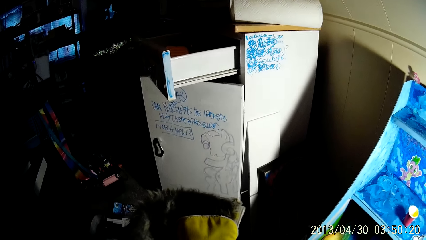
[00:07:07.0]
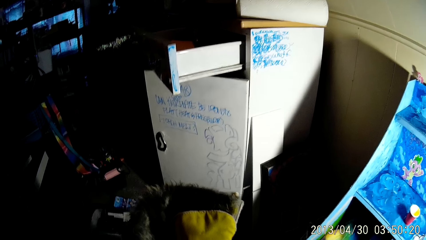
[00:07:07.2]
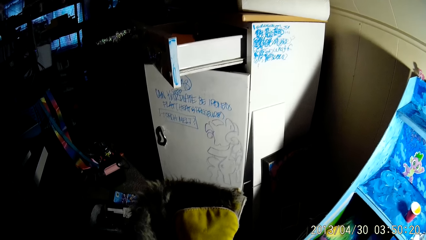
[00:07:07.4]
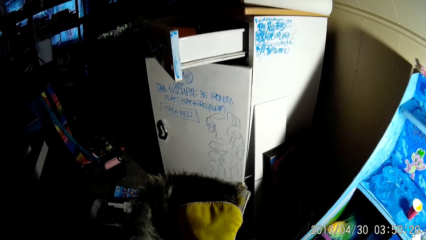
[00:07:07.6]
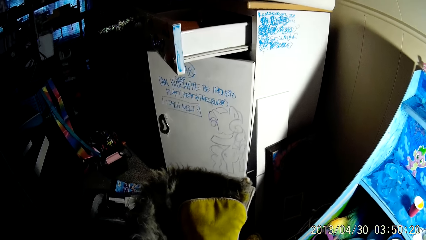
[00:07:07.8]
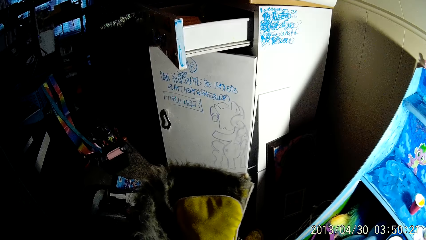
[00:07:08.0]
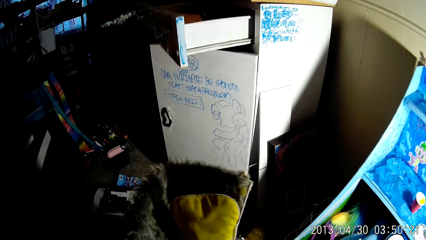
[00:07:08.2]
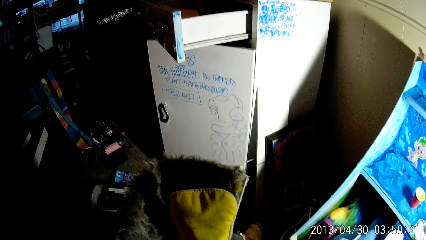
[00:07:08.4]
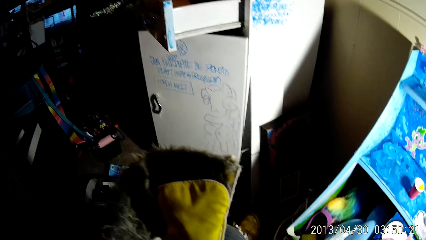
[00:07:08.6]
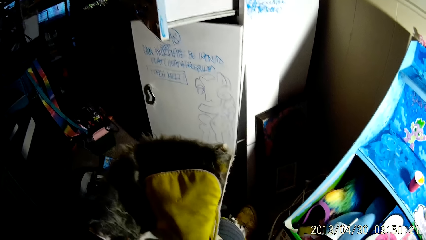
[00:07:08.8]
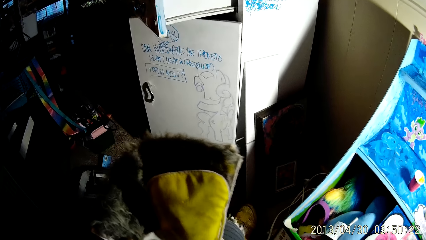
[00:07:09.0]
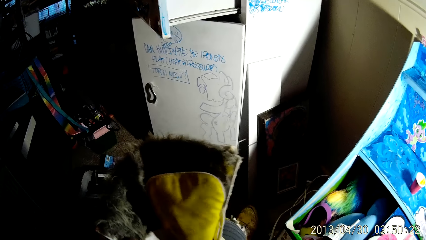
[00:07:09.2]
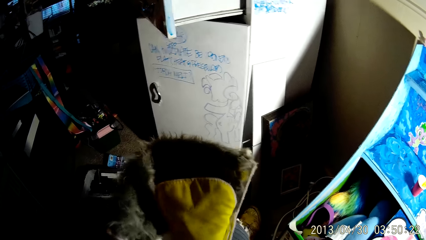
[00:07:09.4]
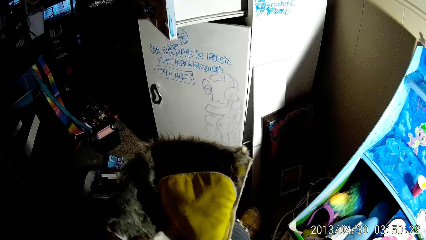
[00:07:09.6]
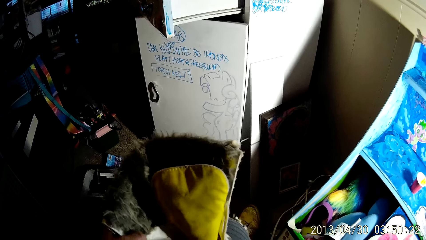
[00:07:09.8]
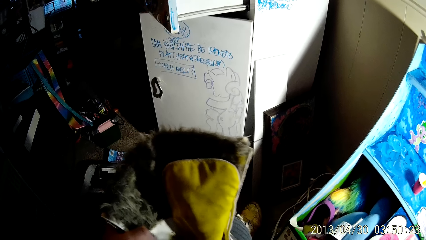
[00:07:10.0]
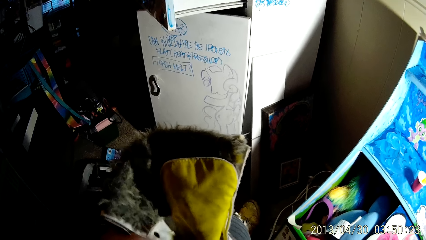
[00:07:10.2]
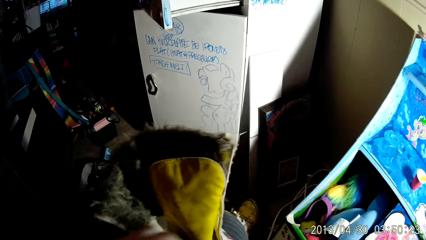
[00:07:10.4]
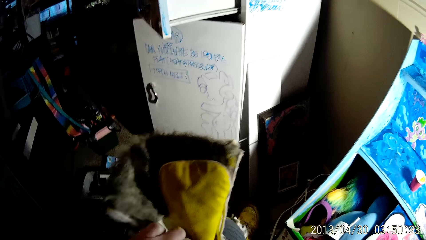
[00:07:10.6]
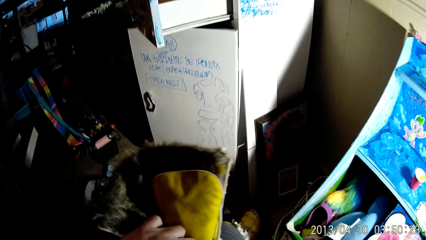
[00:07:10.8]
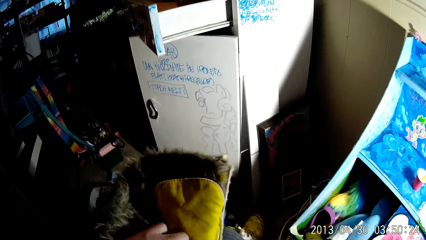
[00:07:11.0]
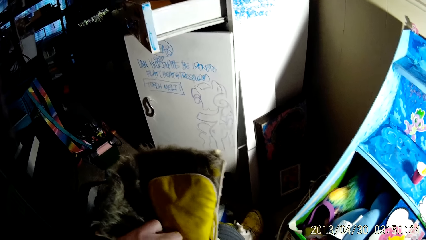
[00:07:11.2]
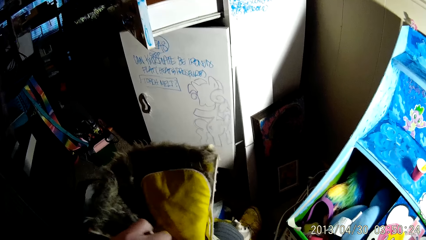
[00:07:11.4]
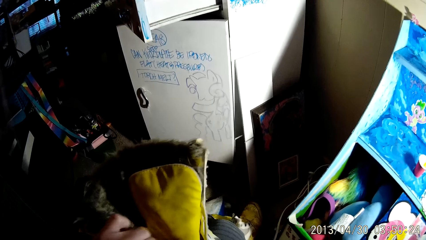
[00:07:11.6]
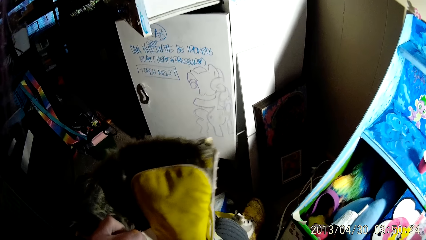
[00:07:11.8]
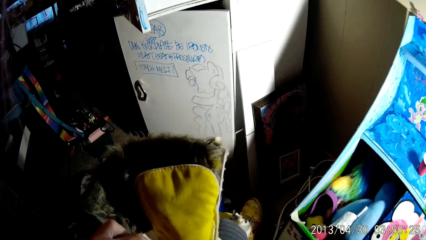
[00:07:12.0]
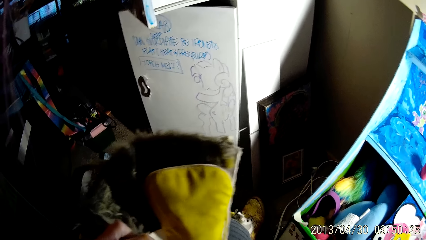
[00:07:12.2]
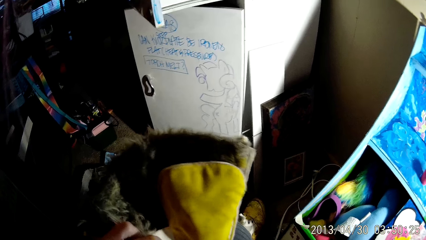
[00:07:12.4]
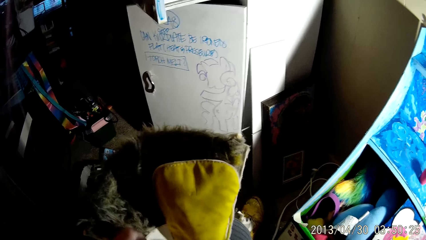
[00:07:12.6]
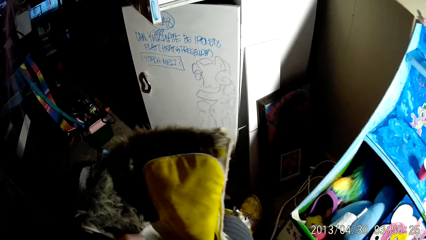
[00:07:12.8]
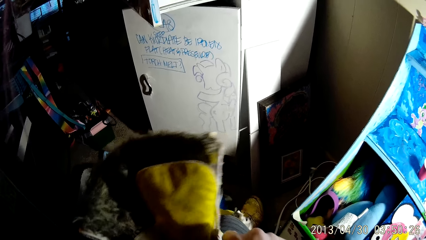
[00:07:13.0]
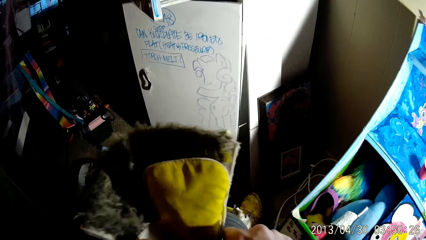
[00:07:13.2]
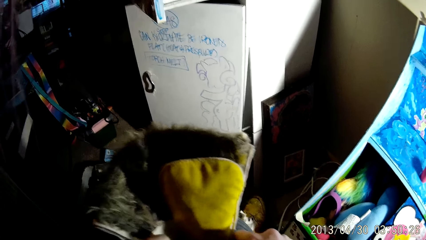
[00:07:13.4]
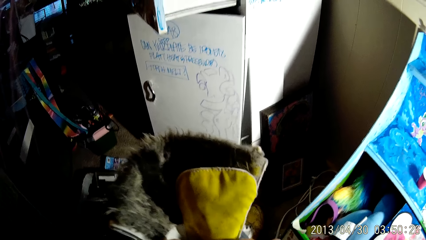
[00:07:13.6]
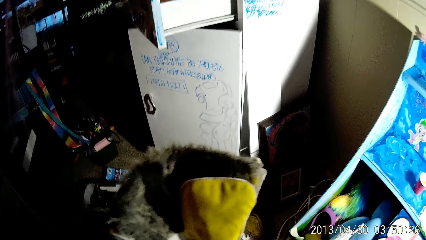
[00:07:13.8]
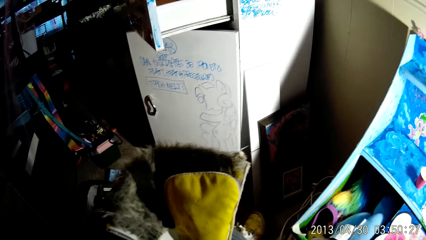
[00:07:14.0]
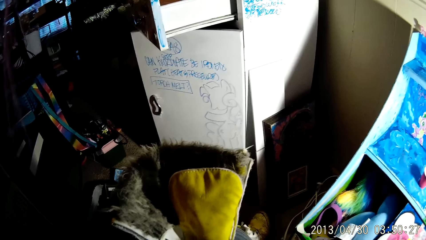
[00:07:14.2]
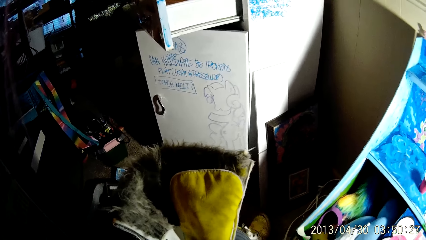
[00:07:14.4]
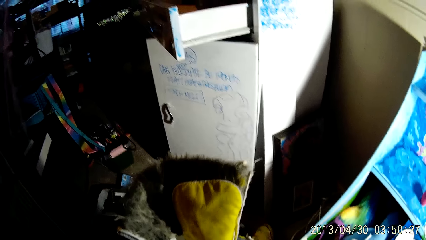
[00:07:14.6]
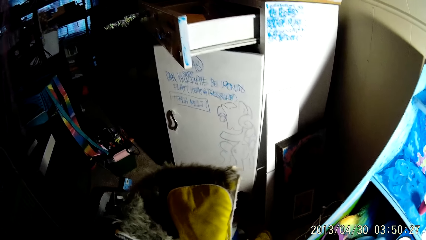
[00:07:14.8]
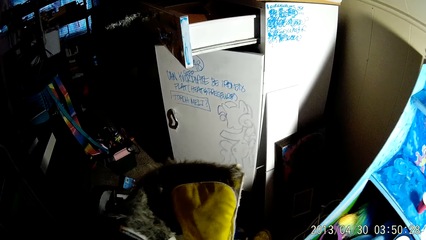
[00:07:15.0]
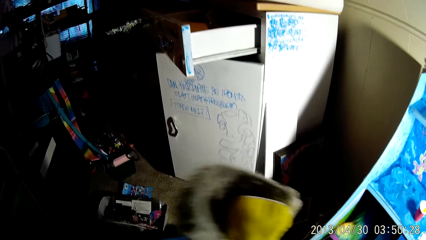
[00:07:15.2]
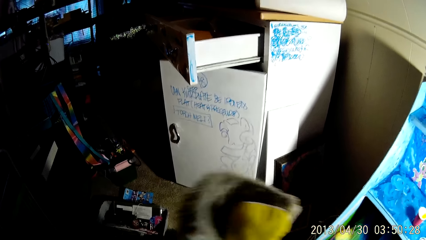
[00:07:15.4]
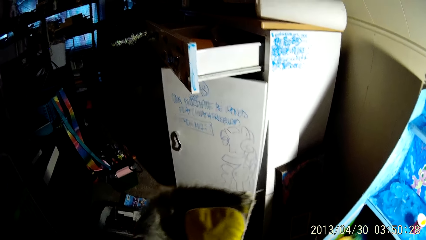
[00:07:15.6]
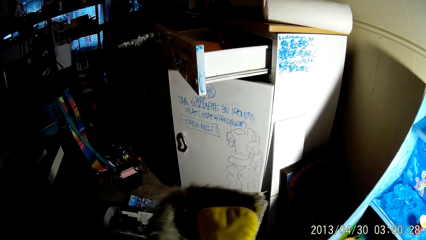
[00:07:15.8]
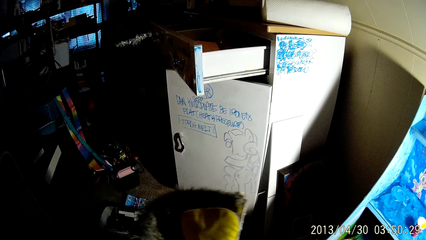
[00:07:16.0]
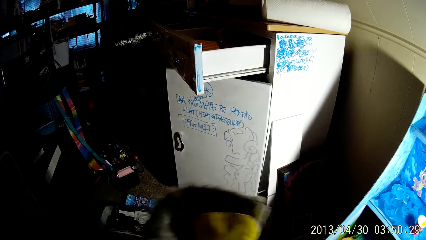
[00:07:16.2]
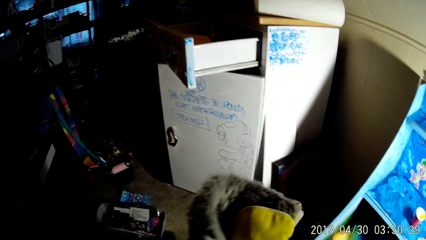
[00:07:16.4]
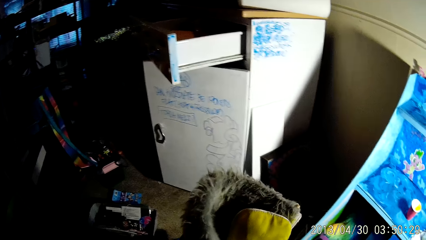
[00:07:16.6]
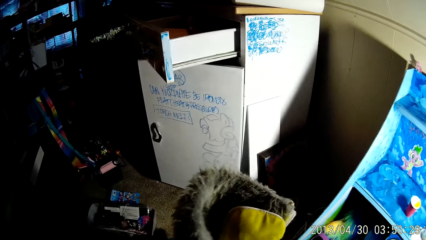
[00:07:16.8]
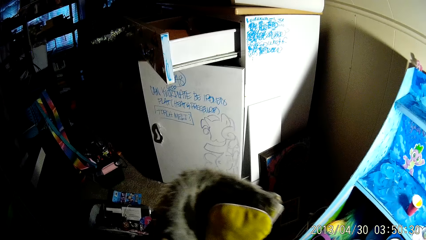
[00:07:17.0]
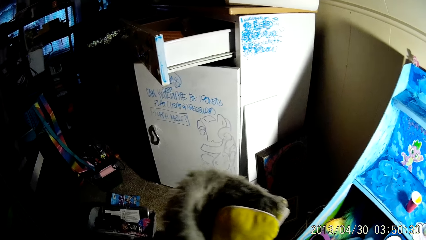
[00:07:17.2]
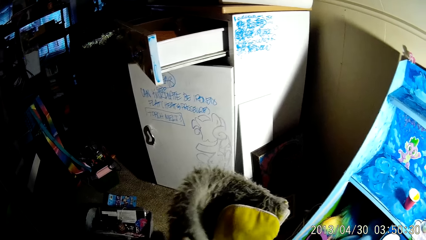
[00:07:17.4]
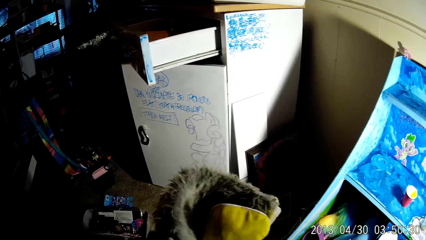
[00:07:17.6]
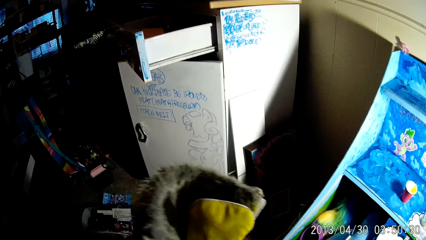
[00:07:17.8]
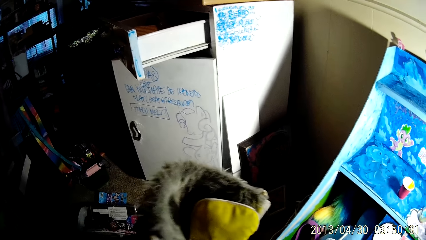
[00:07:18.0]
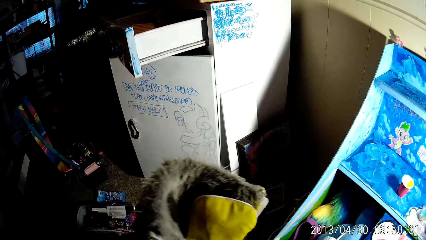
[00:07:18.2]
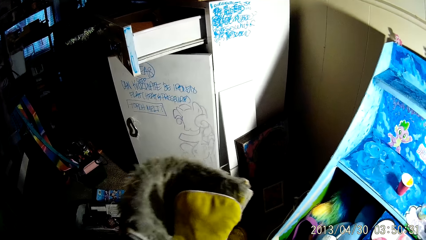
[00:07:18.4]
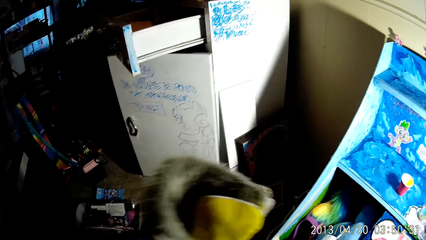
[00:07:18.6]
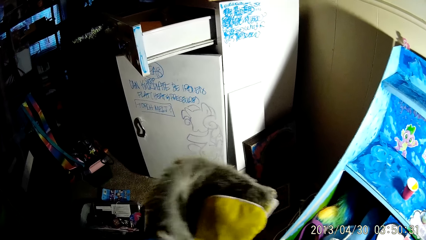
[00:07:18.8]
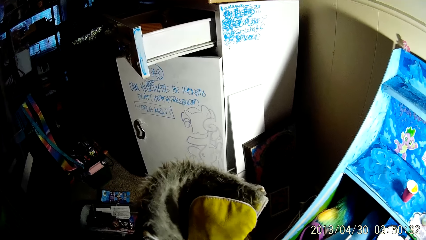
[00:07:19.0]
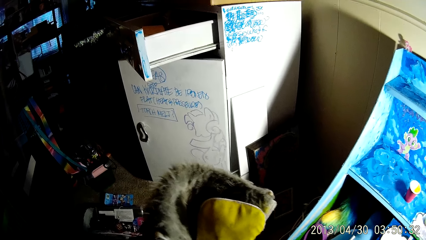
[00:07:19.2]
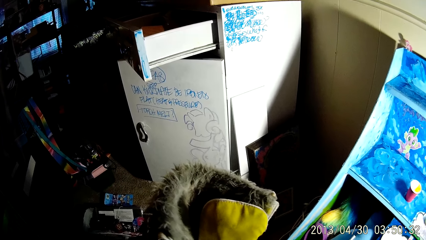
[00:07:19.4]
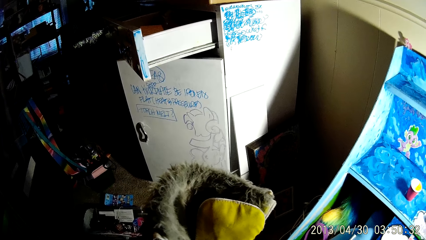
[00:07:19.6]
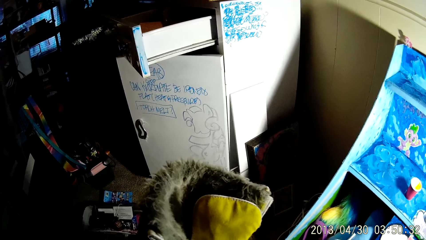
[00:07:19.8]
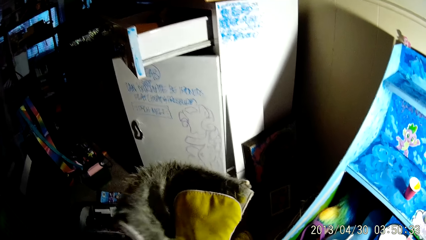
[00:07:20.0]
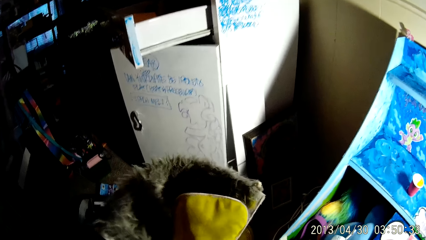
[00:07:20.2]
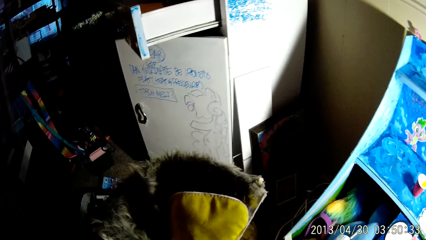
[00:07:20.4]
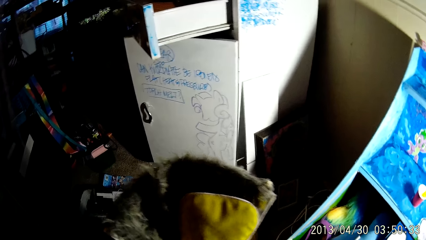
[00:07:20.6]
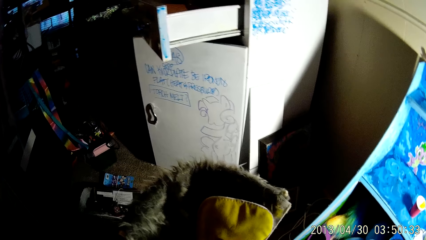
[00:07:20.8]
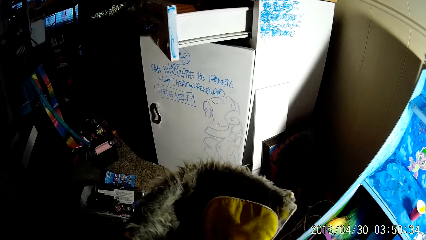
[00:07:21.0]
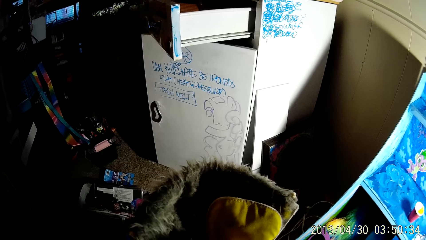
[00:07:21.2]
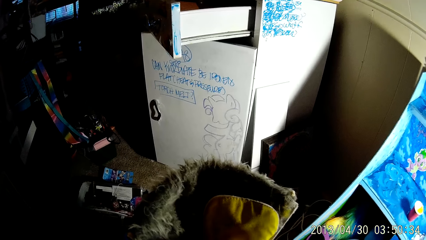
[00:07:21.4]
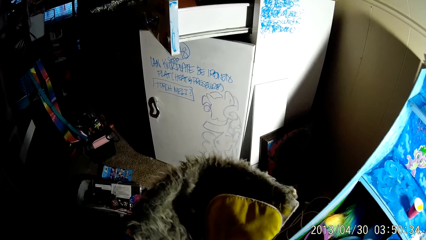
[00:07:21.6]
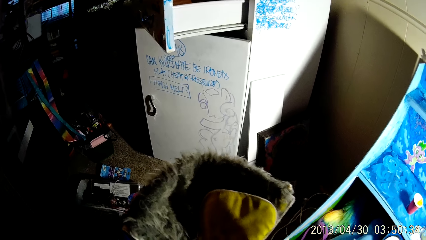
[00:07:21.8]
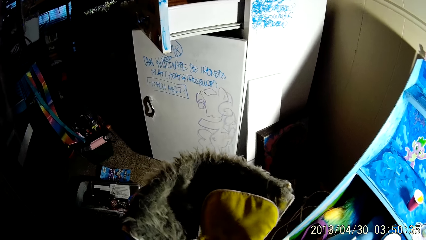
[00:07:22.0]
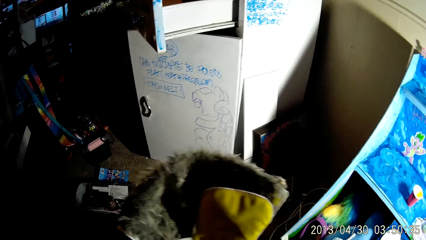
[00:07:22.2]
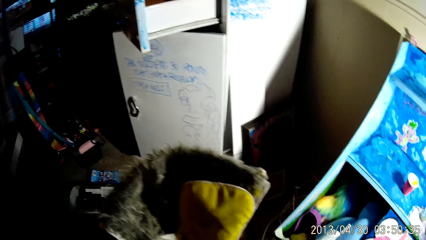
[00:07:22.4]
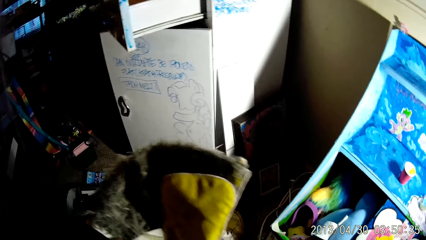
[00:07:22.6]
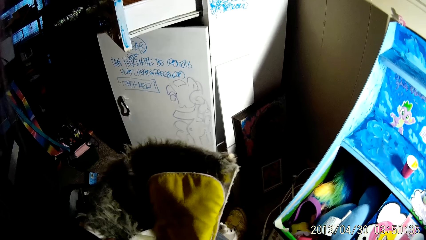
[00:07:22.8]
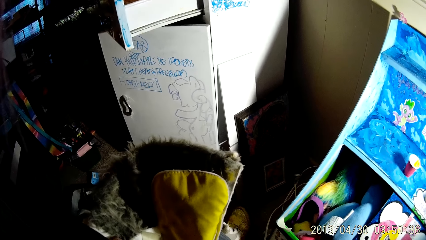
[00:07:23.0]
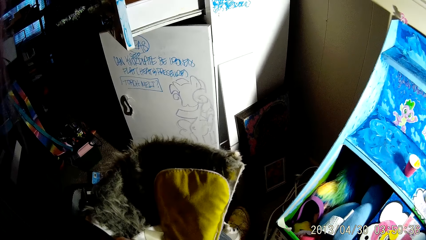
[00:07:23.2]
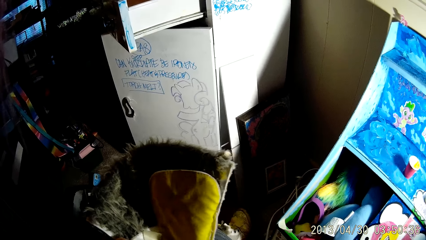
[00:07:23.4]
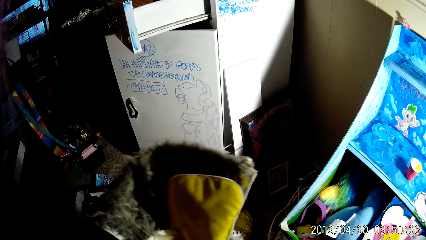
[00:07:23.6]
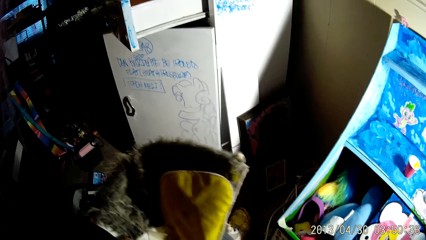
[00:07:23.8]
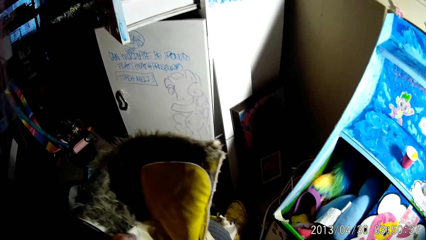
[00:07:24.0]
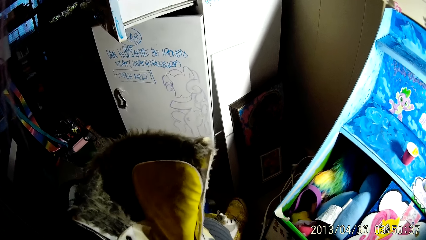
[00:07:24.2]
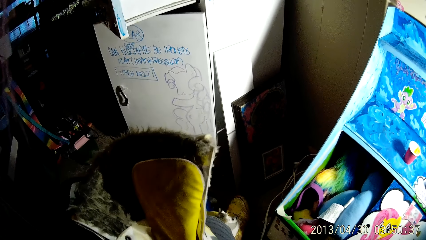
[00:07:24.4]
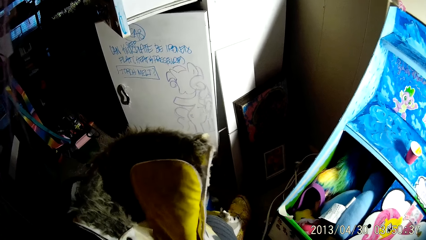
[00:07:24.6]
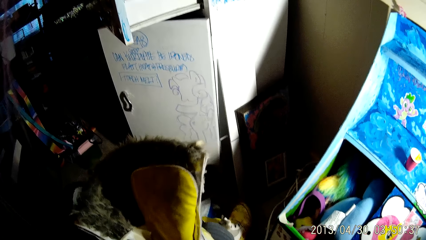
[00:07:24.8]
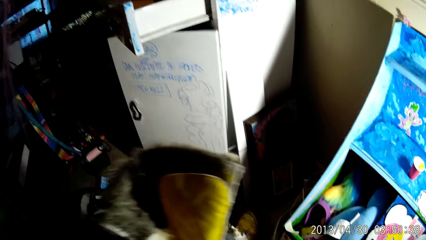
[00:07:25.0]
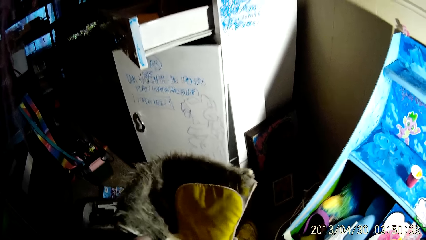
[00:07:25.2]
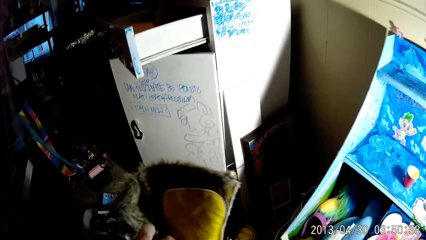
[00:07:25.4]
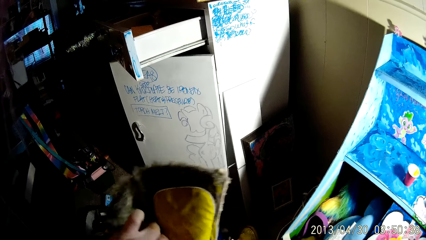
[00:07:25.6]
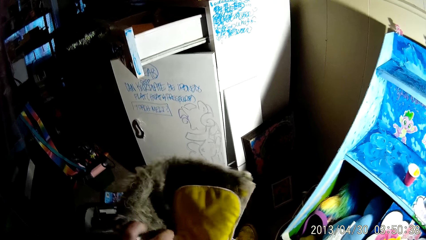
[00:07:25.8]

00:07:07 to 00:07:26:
The camera wearer places the tape down. He holds the boot with his left hand. He shakes the boot with both hands.
